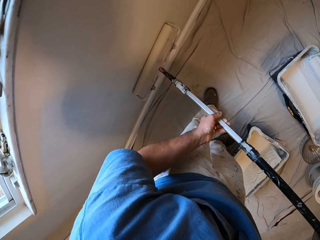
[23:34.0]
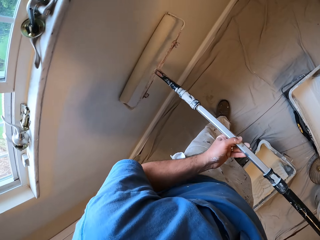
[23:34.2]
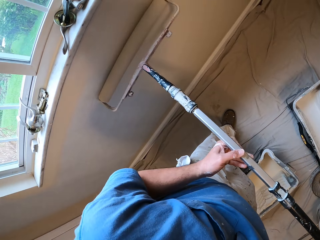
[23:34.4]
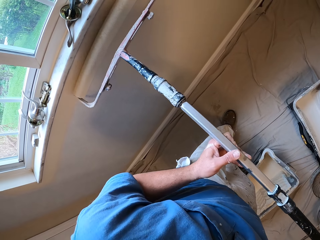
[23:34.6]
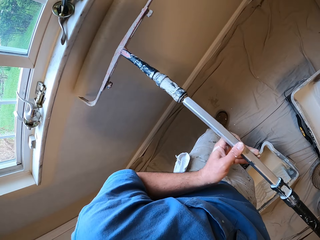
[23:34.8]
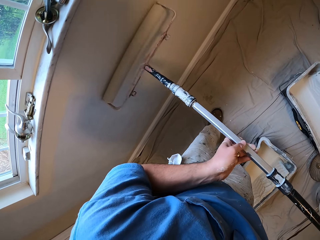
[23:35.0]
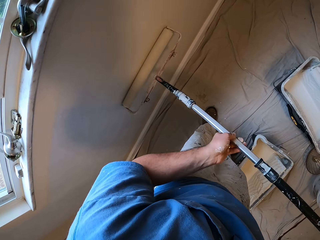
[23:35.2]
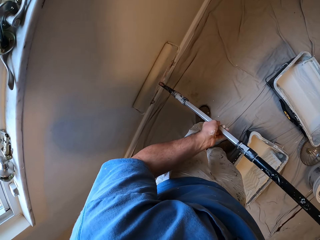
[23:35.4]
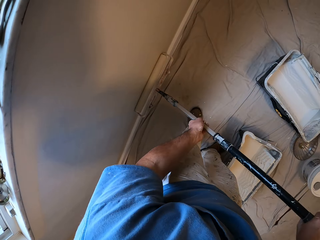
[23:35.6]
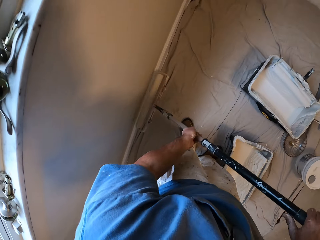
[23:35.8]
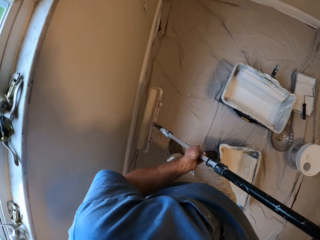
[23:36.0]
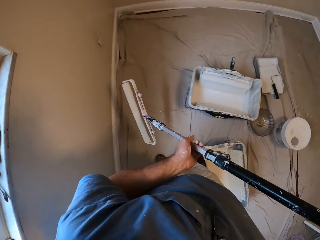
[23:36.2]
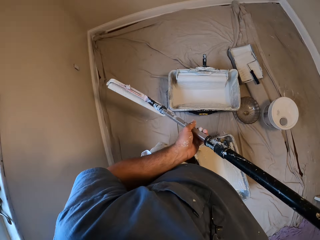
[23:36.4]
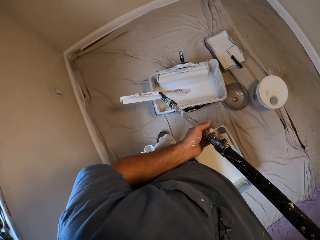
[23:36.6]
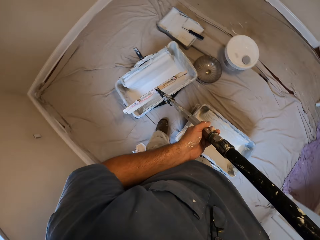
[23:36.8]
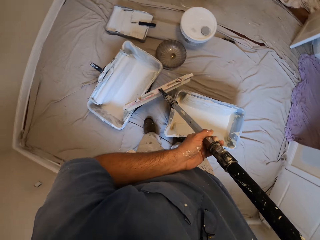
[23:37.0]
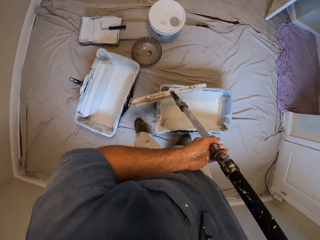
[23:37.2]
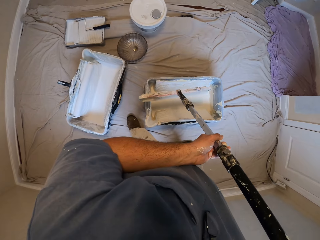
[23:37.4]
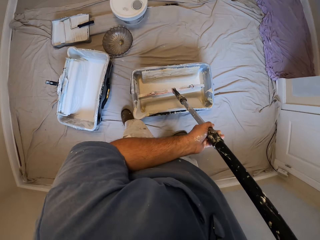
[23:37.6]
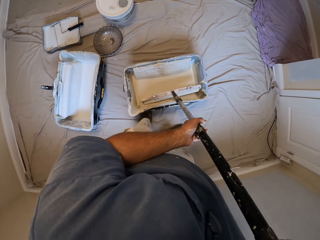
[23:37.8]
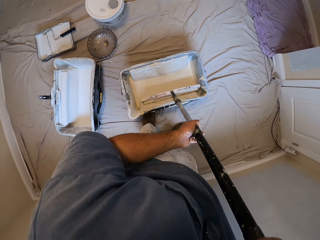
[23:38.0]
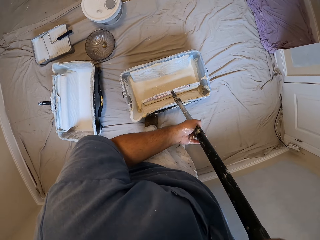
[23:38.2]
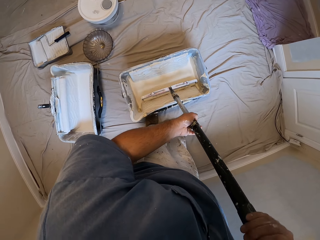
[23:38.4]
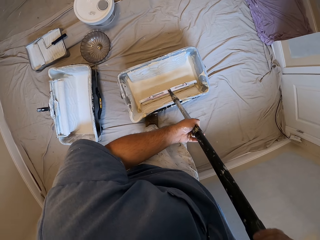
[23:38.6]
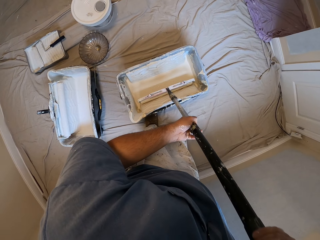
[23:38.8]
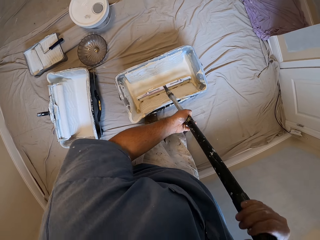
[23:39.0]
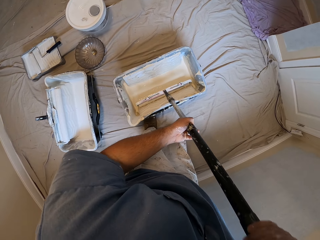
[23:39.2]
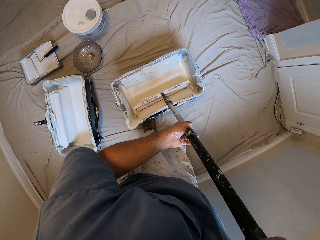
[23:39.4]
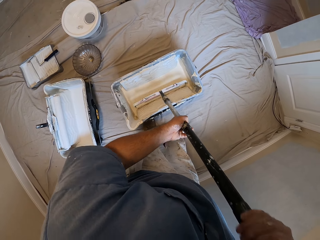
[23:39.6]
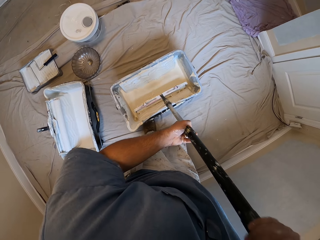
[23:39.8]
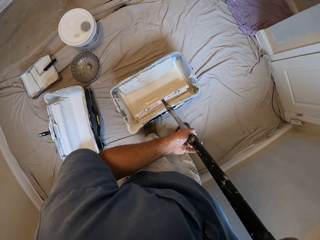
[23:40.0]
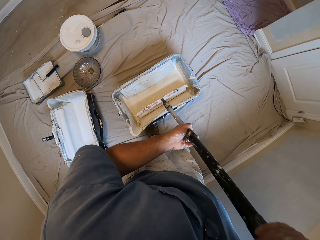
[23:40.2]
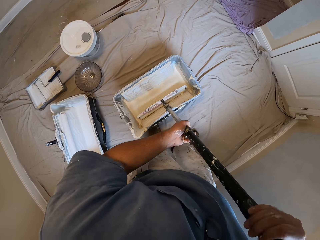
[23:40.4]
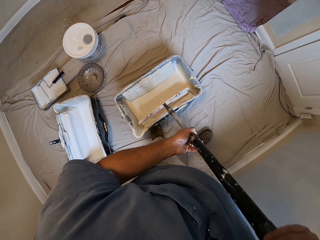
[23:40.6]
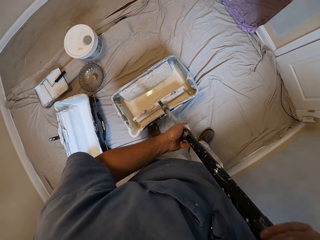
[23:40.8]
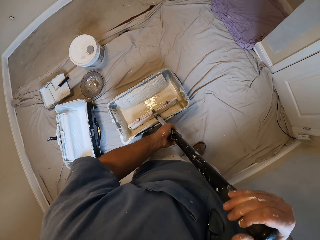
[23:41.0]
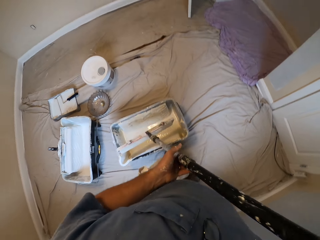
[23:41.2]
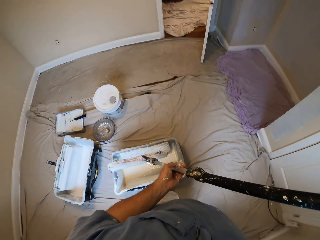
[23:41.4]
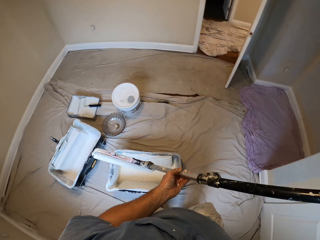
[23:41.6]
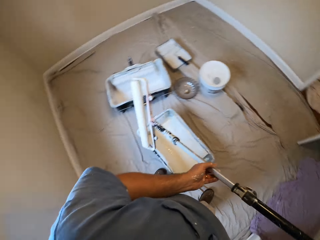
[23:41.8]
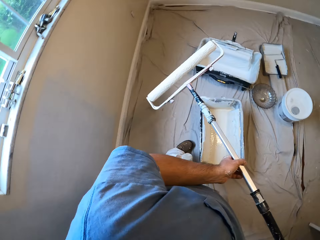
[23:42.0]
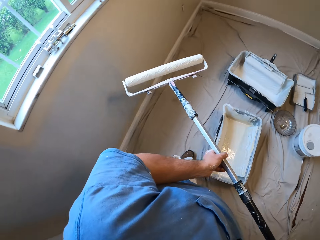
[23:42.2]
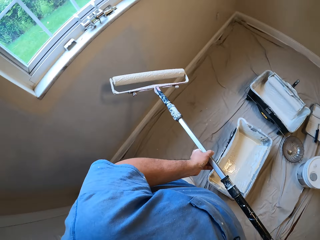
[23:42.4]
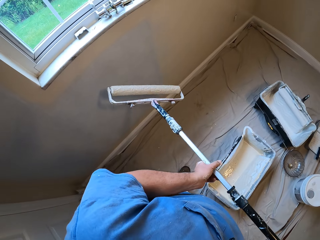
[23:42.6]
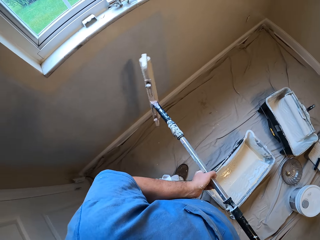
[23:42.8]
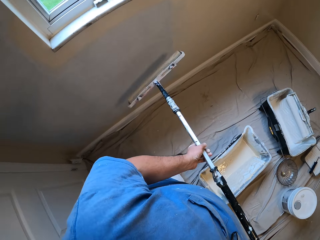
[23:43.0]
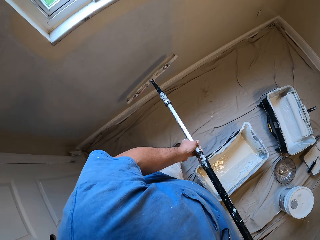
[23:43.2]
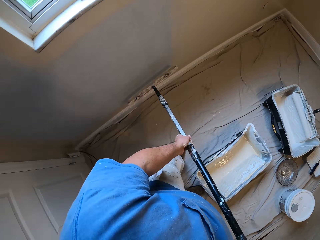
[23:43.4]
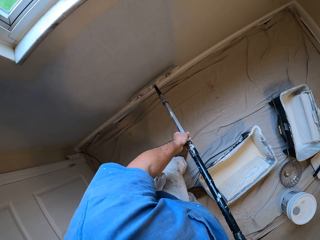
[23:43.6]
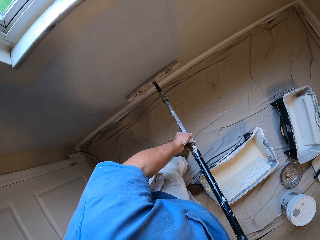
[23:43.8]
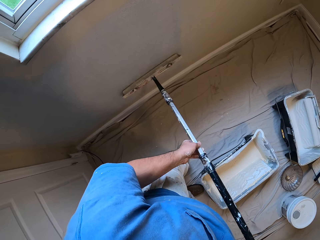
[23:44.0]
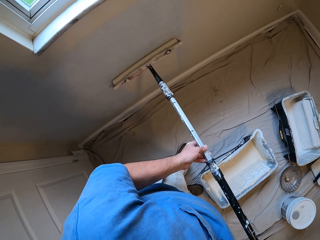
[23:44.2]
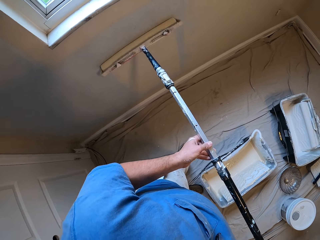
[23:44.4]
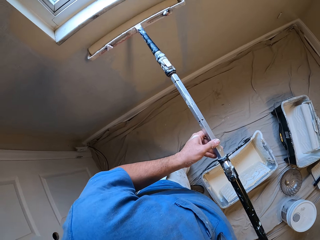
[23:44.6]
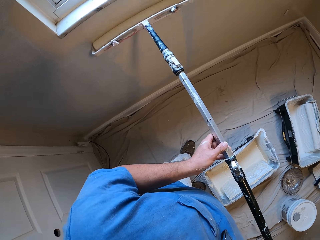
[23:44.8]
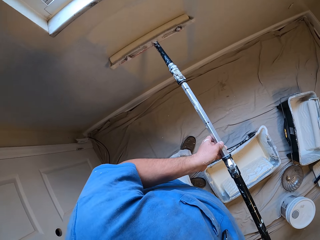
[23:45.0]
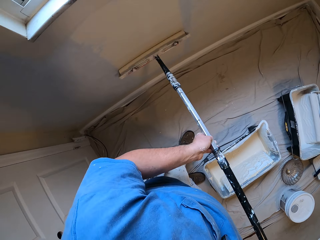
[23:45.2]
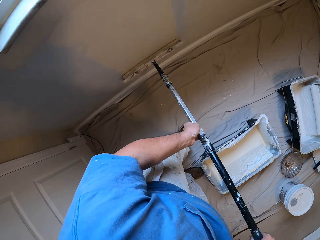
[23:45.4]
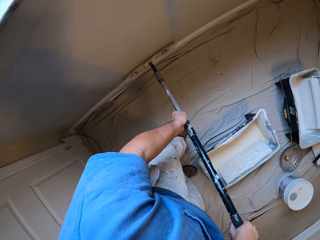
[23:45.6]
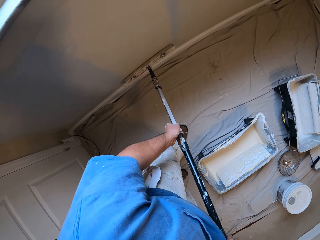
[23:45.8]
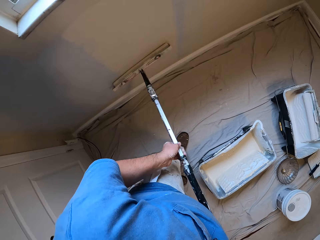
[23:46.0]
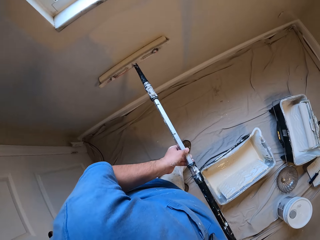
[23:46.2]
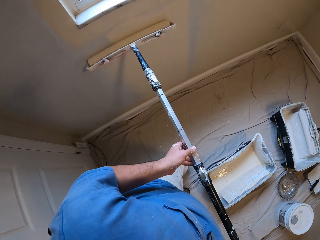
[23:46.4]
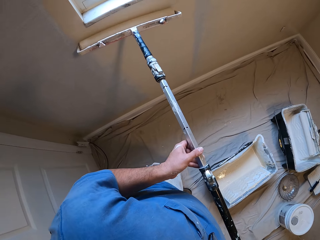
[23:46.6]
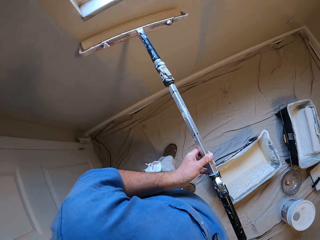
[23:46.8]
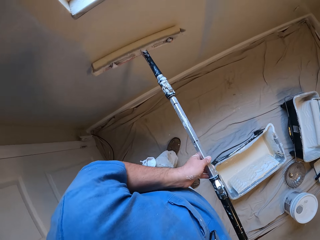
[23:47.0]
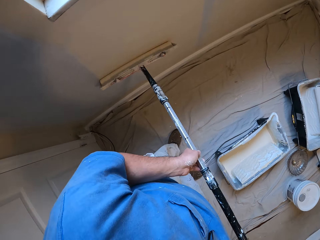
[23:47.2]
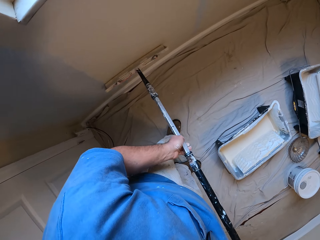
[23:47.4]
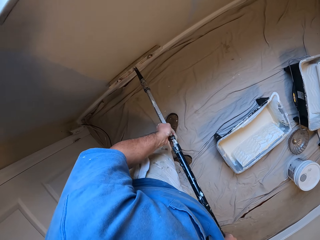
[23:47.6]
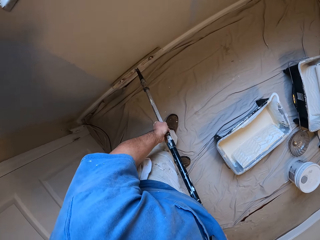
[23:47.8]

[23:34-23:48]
The camera wearer removes the paint roller from the wall. He turns towards the paint bucket on the floor. He moves aside. He inserts the paint roller into the paint bucket on the floor. He rolls the paint roller on the paint container. He removes the paint roller from the paint bucket. He turns towards the wall. He turns the paint roller. He paints the wall with the paint roller in his hands.

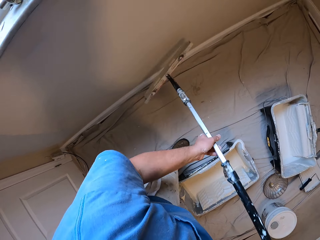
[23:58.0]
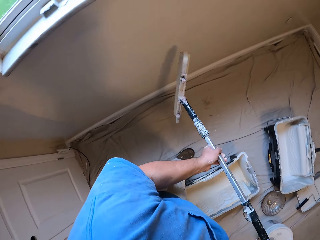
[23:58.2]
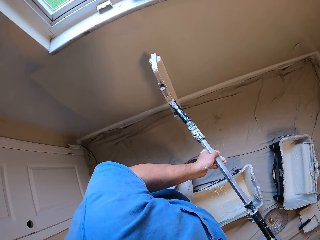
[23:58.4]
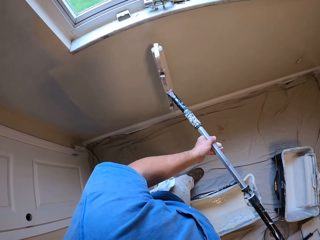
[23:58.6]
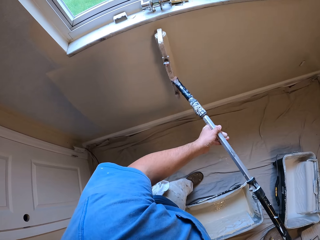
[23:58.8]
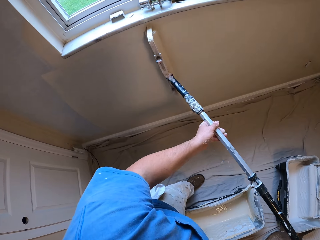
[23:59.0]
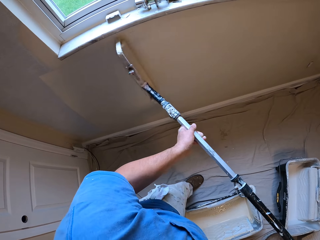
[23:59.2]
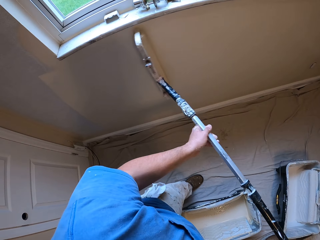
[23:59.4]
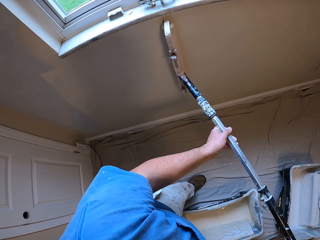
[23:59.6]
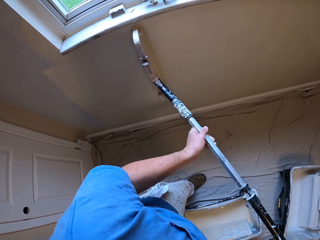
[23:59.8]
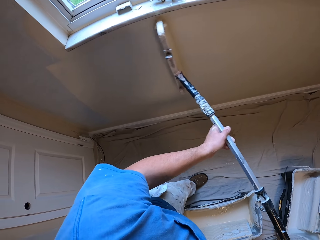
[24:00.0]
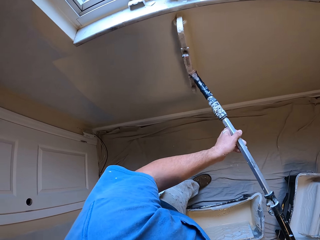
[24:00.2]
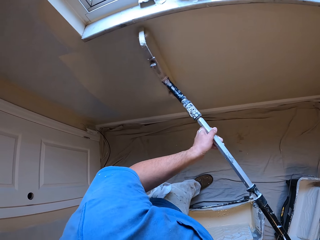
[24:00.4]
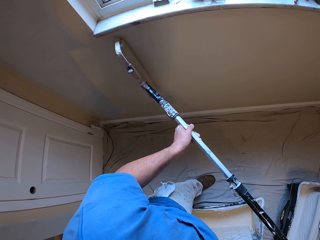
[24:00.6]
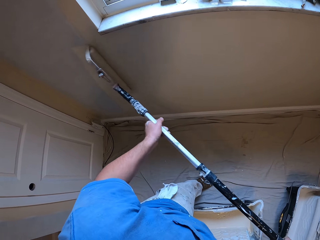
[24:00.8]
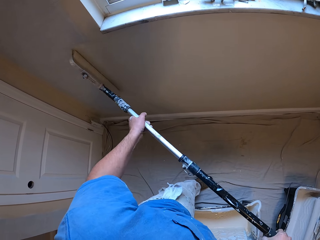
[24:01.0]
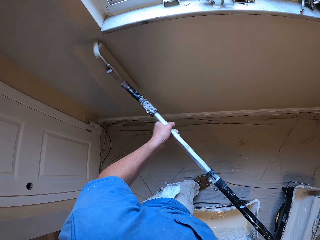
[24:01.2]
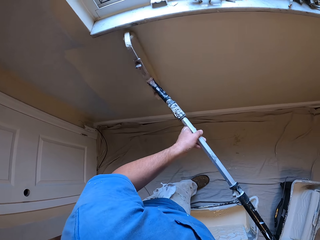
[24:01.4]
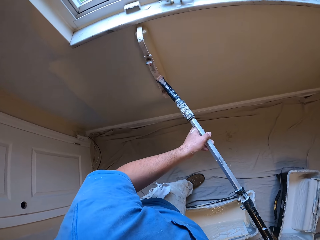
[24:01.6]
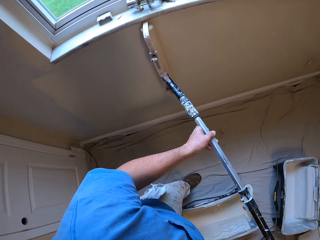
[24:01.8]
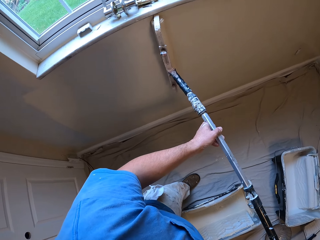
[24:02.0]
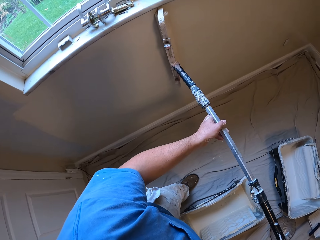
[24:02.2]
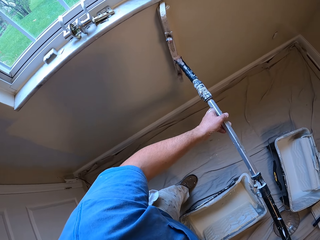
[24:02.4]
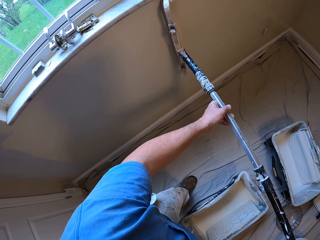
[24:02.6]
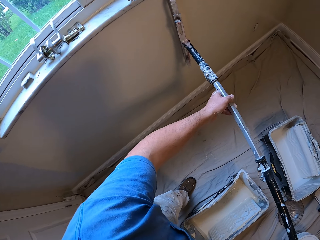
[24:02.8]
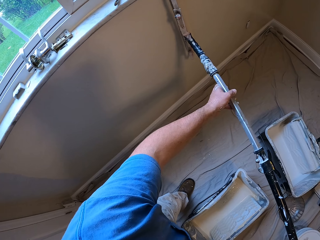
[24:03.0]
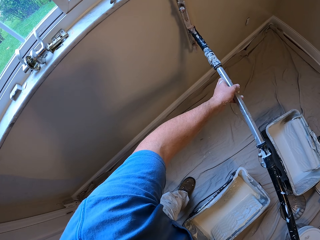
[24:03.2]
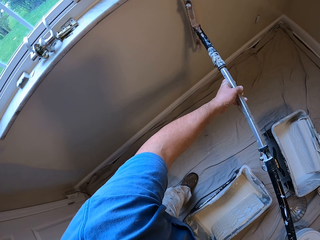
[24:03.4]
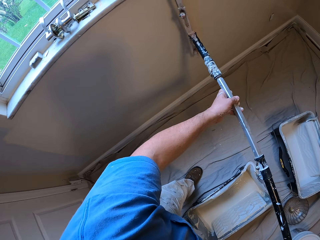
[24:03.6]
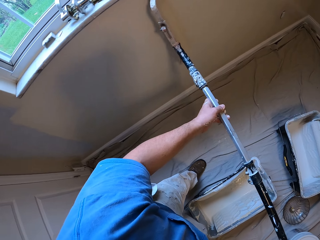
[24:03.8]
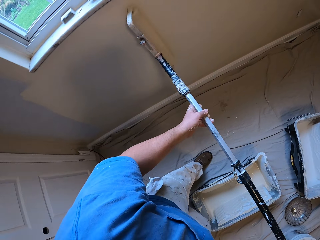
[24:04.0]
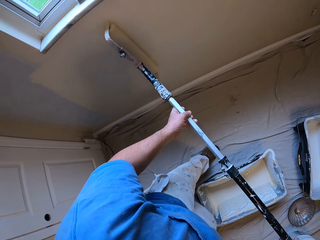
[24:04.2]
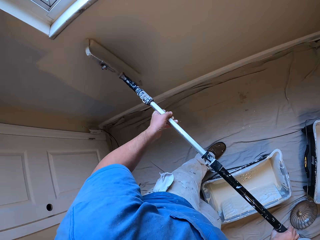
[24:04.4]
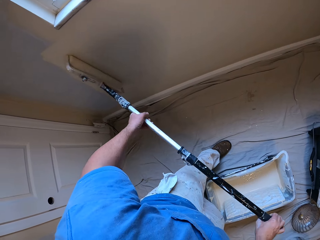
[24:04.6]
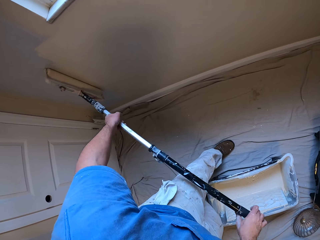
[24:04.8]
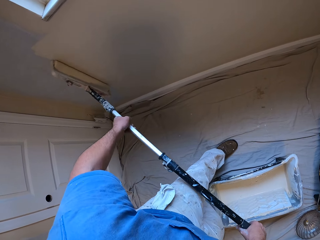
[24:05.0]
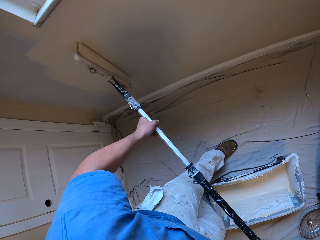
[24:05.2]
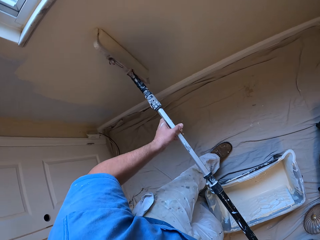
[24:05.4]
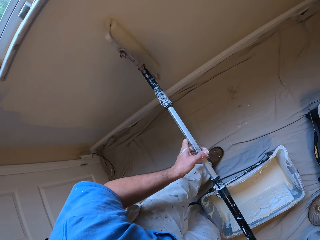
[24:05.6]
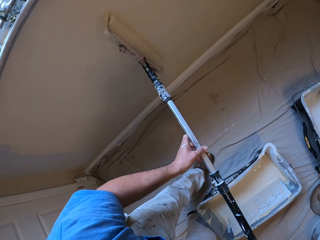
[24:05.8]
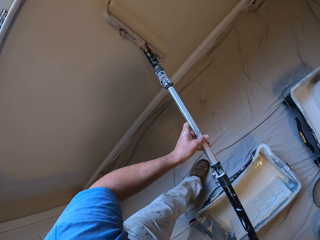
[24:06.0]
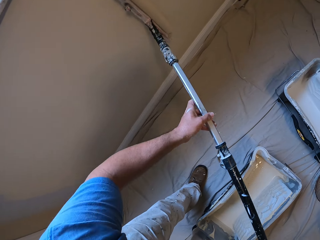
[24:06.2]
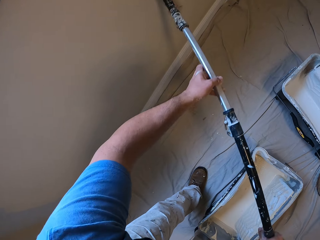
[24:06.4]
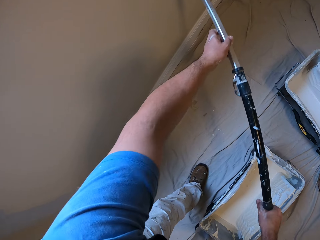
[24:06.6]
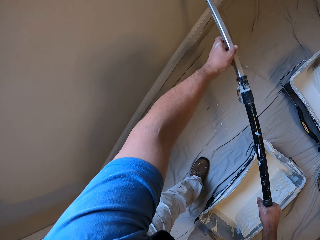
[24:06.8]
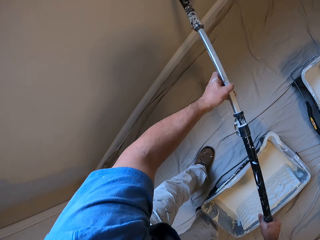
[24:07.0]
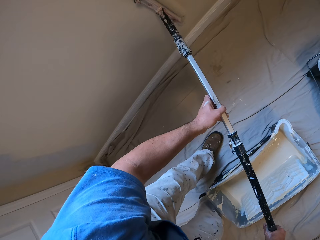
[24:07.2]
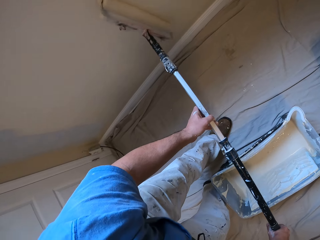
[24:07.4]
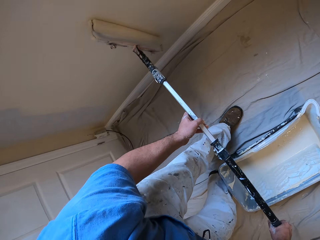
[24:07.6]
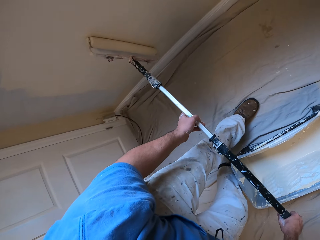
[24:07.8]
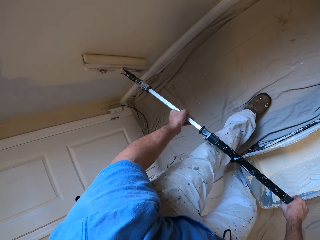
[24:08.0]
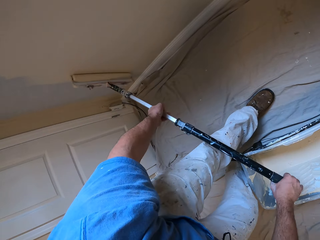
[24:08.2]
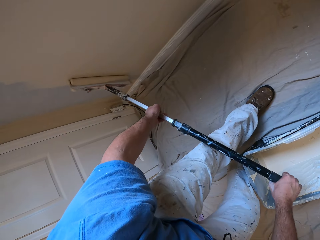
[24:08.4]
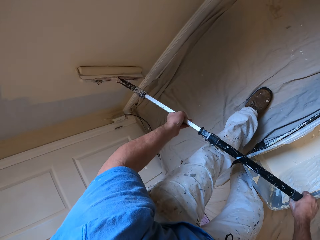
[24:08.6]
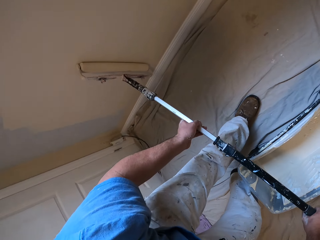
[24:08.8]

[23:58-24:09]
The camera wearer removes the paint roller from the wall. He paints the wall with the paint roller in his hands.
